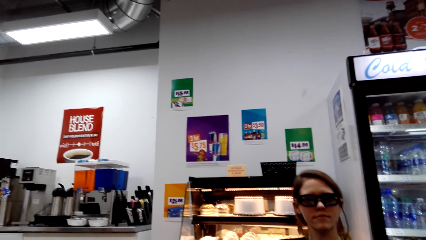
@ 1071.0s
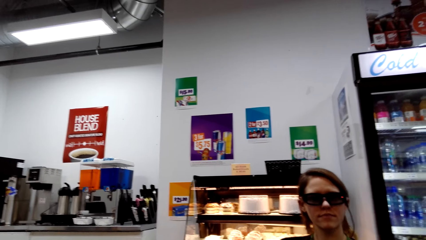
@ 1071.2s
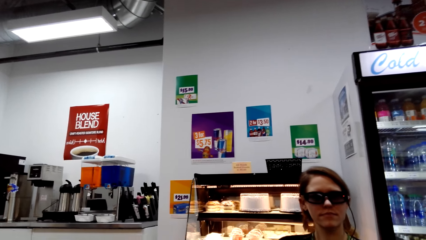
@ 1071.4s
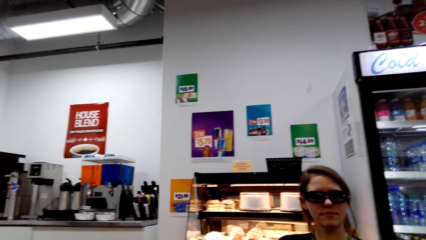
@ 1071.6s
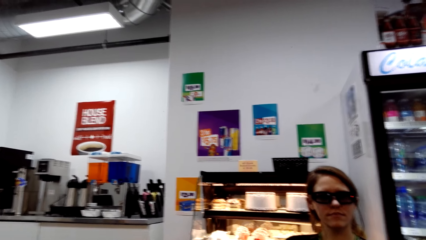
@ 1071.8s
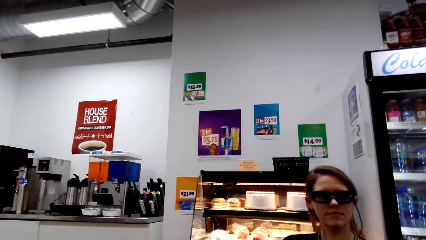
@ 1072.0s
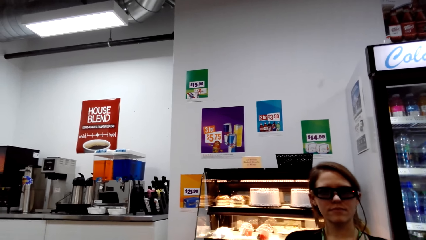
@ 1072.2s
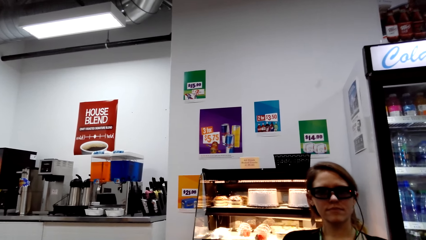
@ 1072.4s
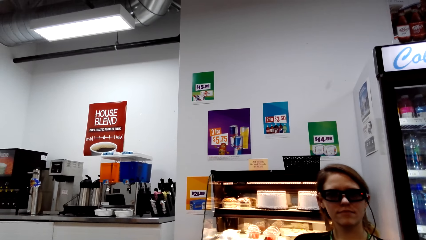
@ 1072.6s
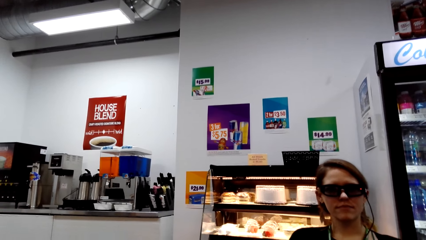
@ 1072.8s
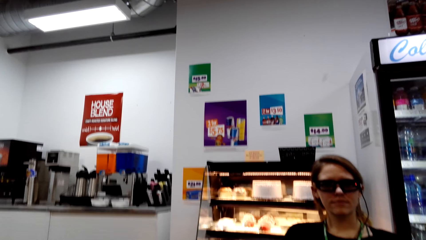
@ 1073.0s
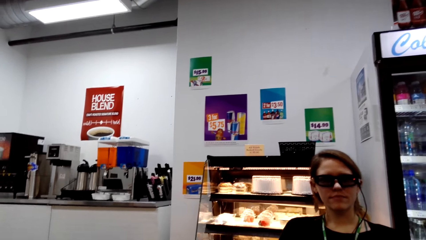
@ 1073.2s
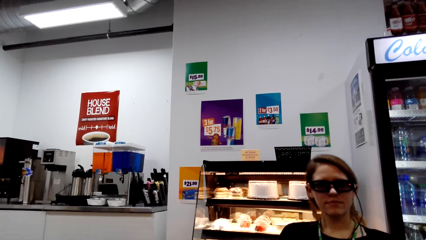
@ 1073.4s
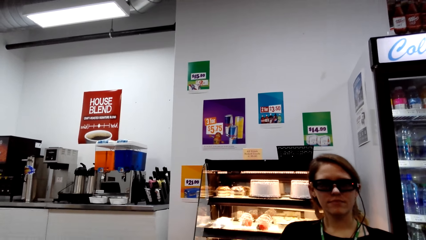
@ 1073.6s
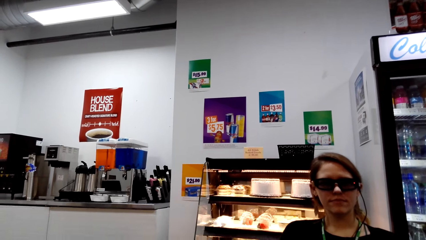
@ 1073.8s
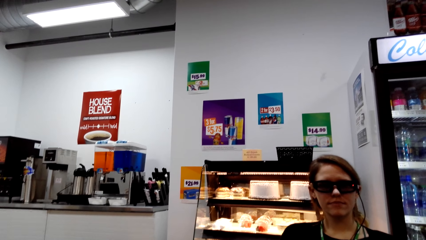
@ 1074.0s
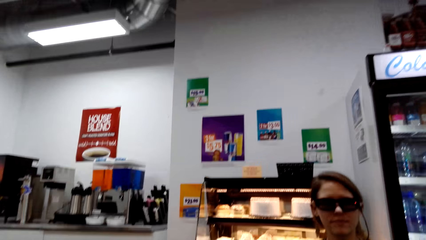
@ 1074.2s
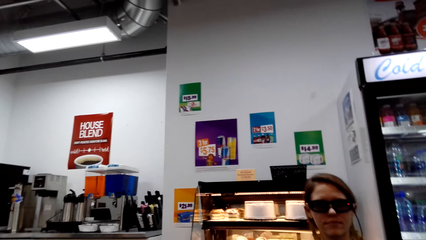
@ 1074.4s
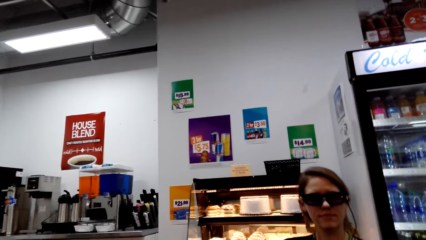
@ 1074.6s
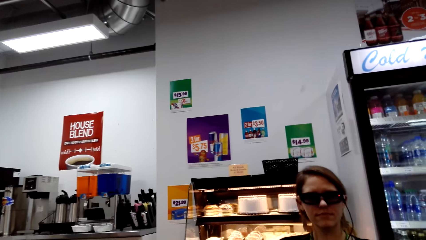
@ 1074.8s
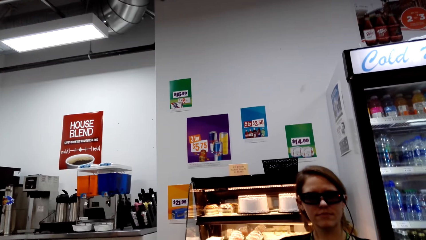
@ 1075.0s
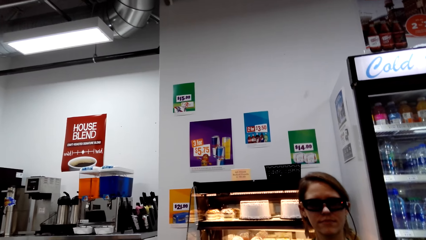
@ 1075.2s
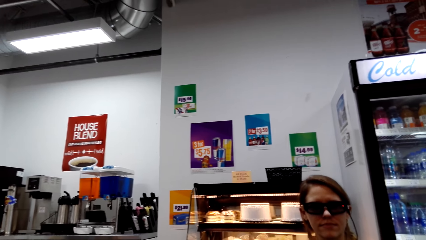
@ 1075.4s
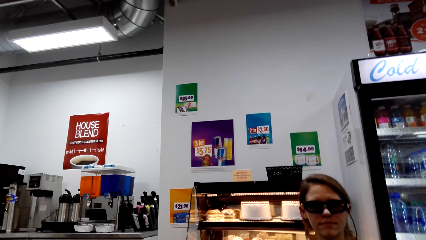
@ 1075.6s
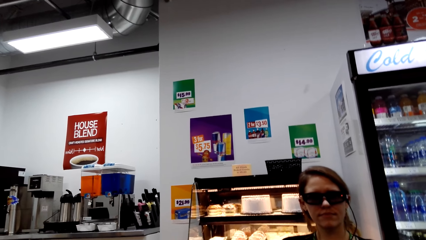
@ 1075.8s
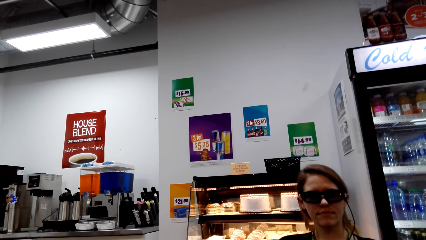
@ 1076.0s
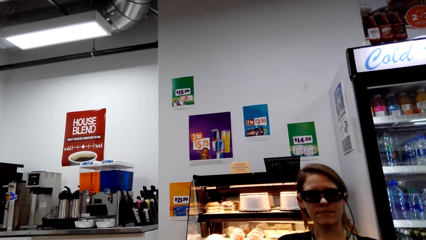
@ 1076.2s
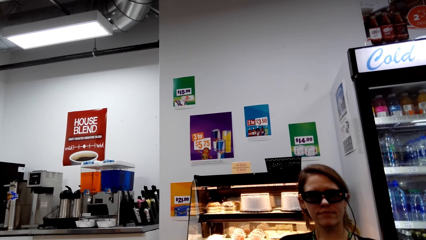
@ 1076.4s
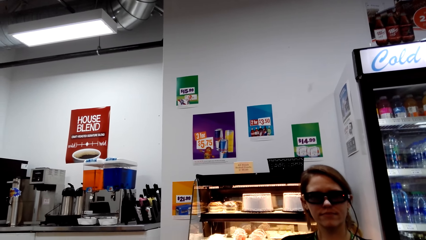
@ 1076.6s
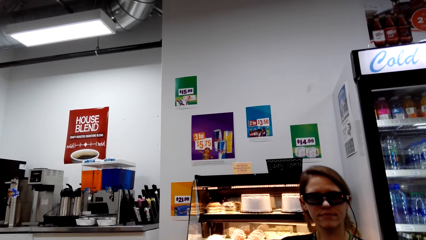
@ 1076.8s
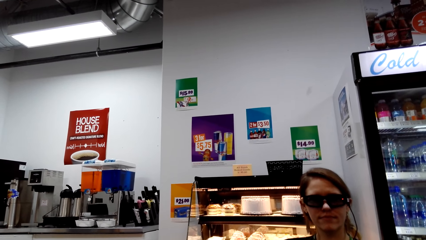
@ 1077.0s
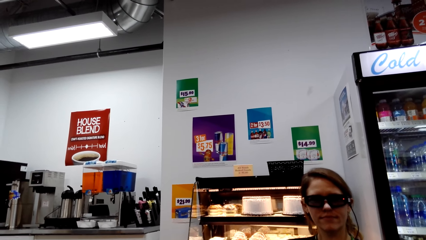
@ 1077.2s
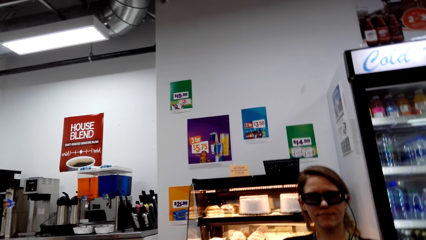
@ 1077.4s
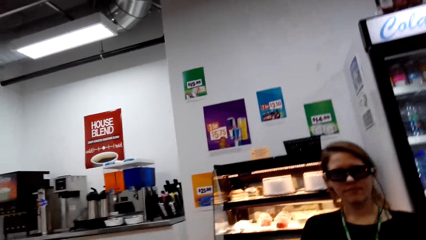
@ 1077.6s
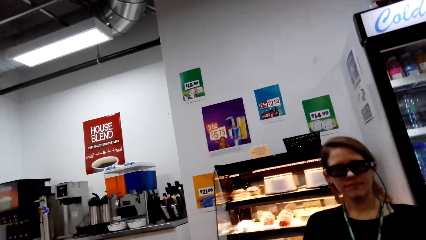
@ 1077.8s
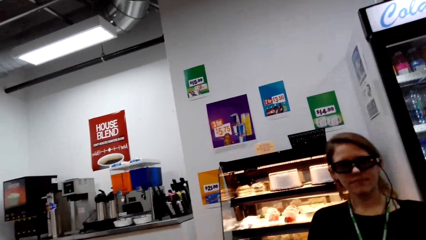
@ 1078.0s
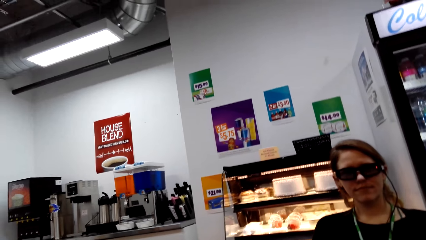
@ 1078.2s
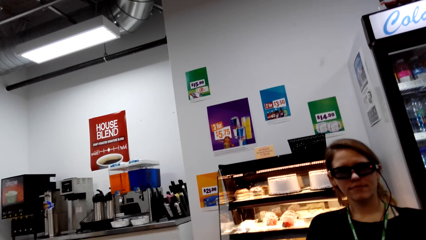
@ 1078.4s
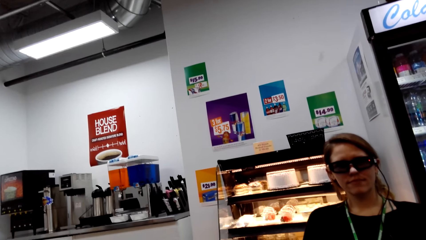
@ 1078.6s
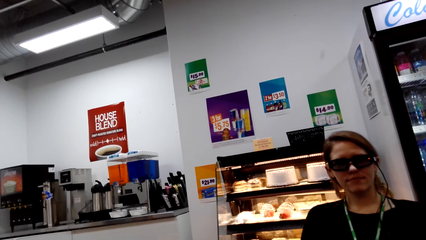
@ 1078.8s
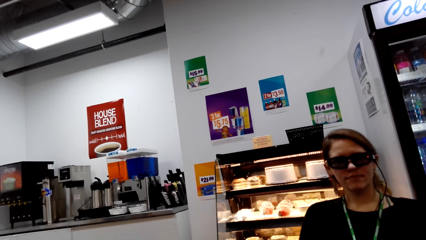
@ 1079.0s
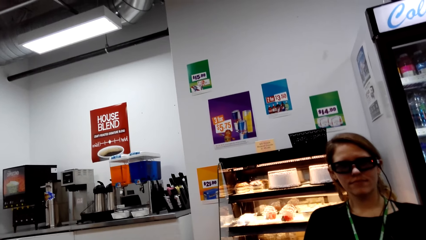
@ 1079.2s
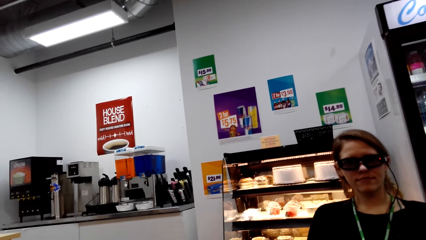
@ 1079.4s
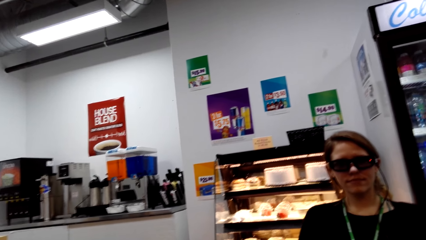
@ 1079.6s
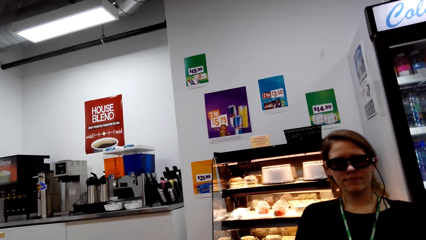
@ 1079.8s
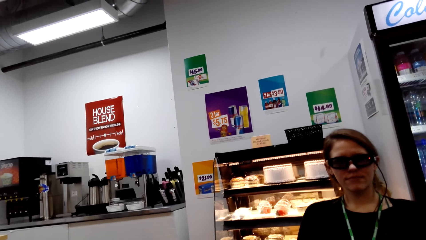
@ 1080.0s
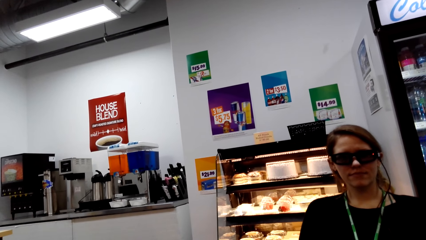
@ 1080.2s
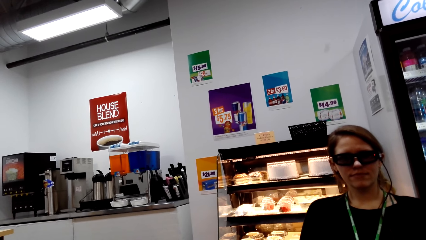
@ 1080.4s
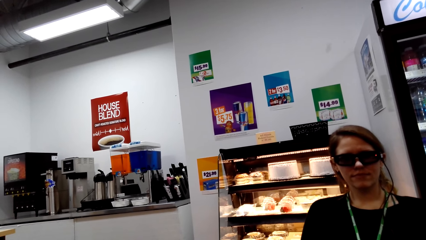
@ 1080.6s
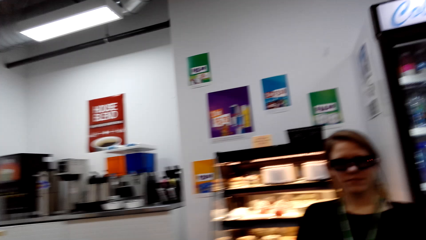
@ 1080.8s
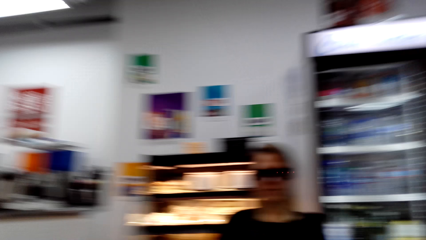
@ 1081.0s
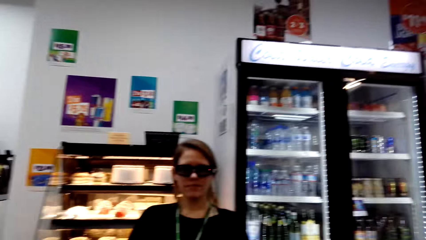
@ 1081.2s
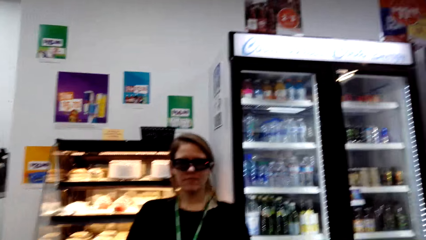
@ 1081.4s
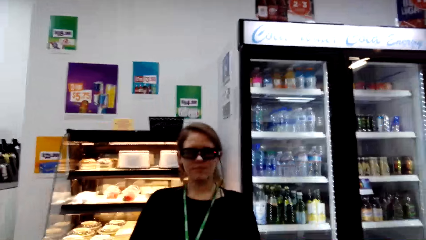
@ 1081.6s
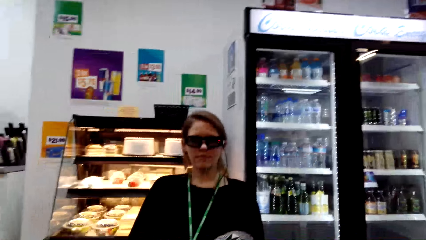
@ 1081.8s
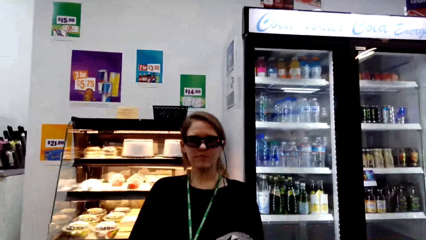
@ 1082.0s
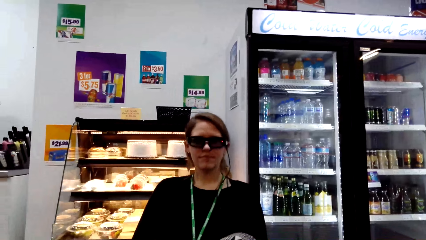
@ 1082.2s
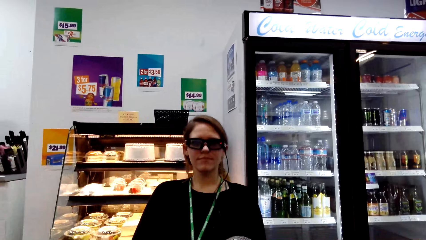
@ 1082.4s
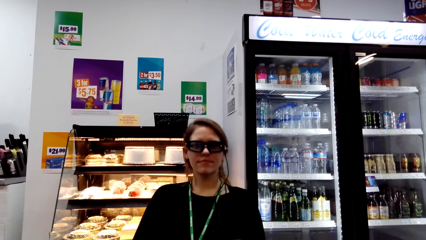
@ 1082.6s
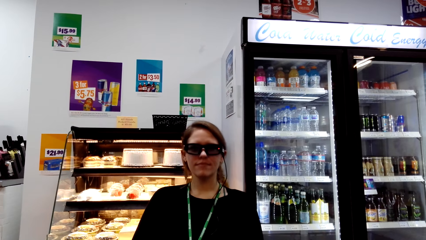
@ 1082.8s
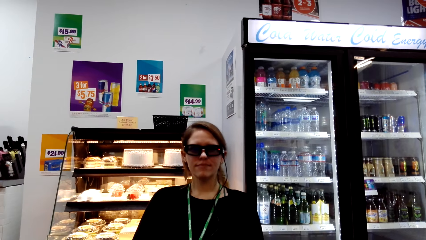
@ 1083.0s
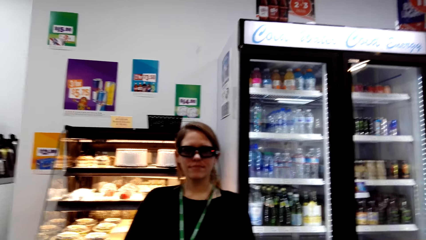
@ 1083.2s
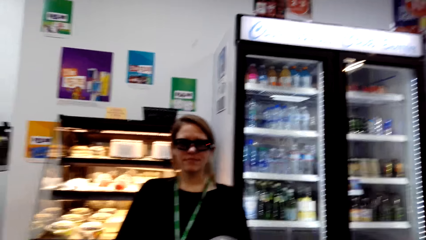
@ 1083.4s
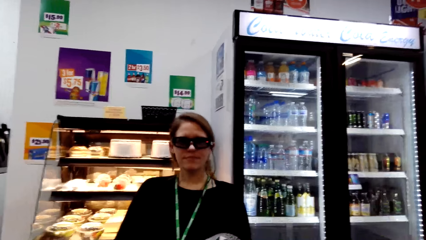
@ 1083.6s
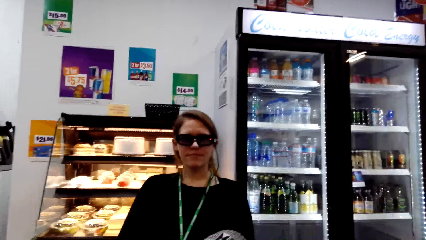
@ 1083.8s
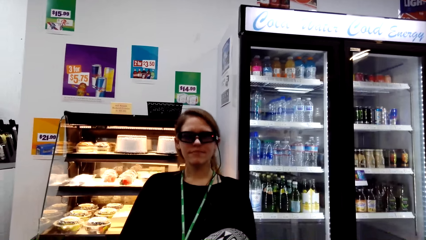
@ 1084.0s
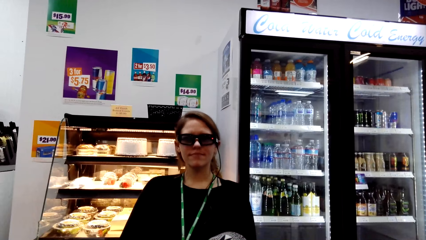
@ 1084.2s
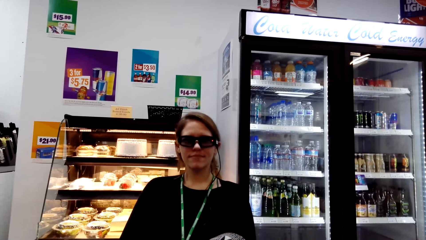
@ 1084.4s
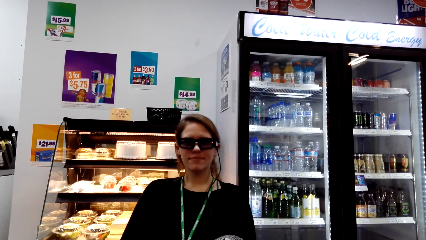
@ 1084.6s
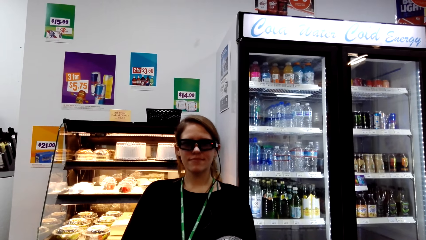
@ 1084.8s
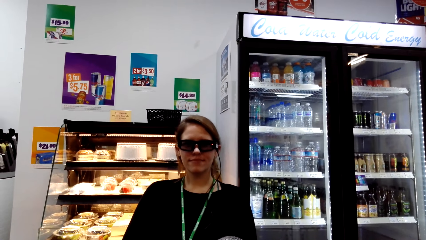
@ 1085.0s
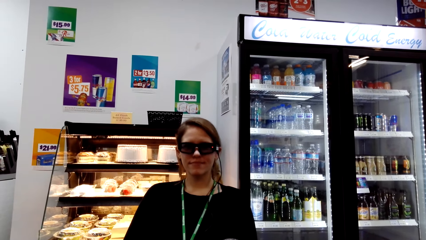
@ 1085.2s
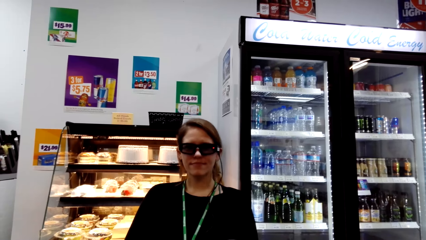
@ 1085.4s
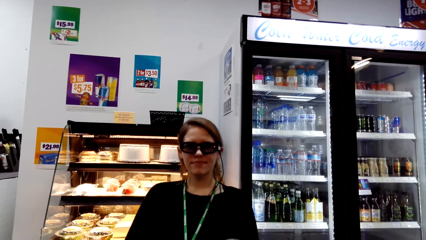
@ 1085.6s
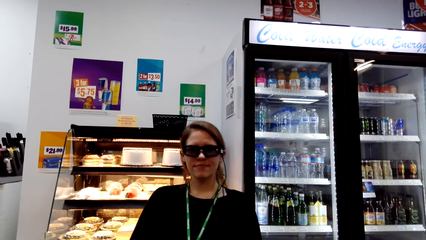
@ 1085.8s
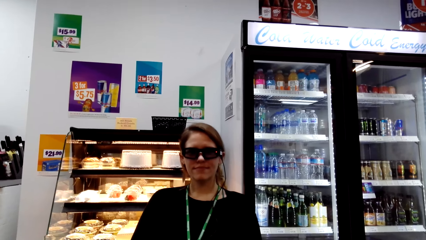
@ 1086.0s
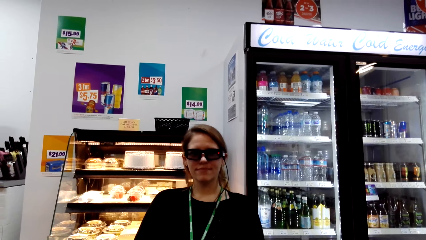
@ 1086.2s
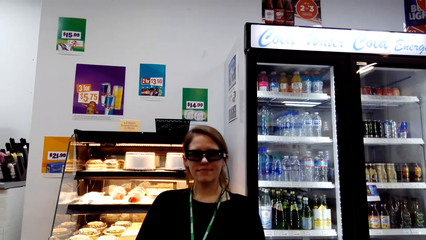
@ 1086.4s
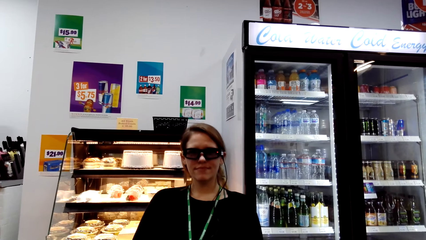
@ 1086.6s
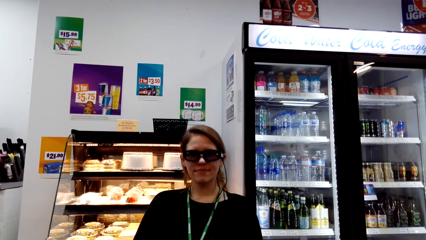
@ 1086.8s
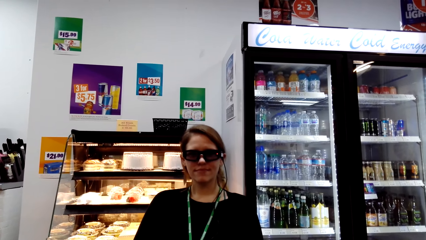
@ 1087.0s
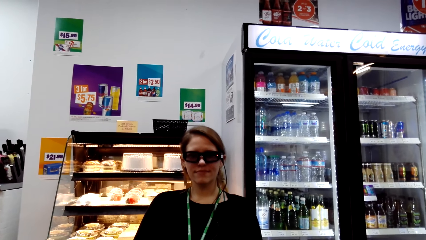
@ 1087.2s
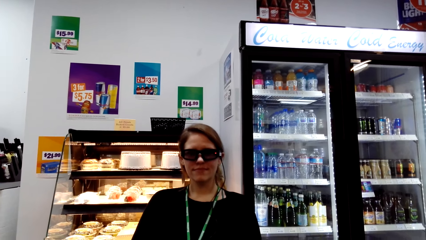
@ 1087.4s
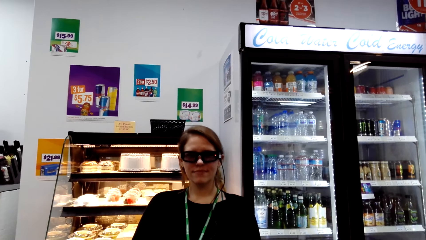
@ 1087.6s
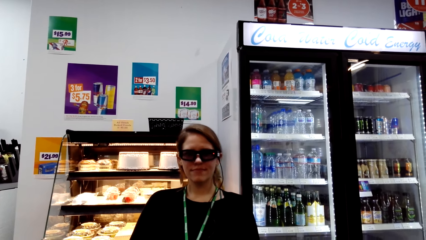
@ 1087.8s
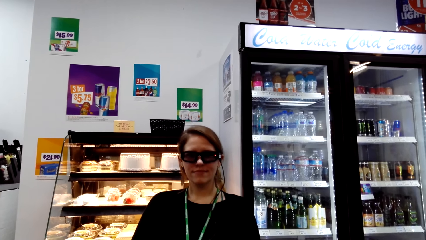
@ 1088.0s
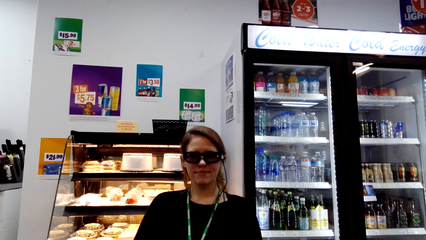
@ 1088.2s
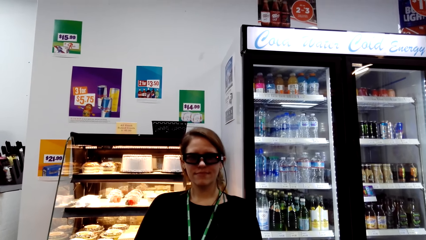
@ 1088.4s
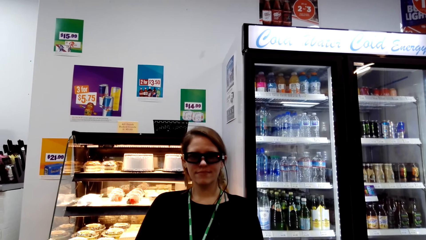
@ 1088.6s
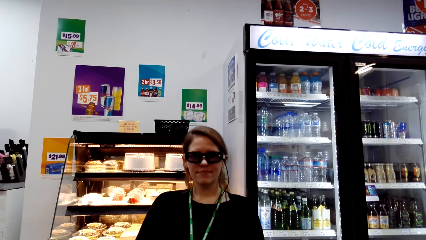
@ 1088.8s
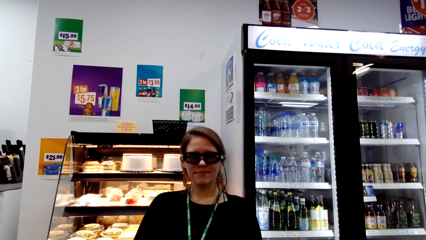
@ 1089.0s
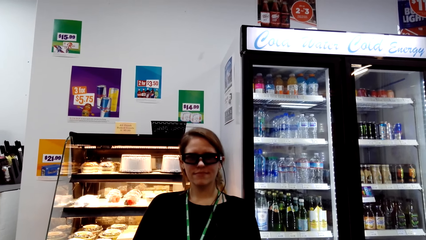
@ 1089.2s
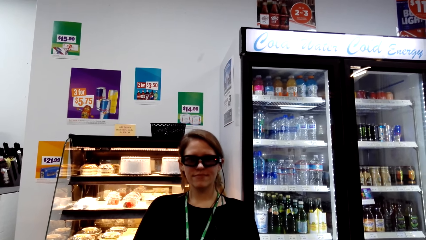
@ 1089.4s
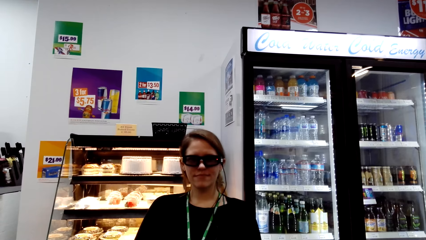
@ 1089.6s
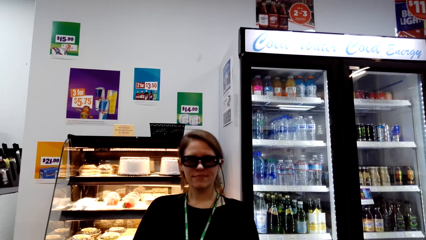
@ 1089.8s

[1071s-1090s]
The camera wearer interacts with a woman. The woman nods her head. The camera wearer interacts with the woman.
